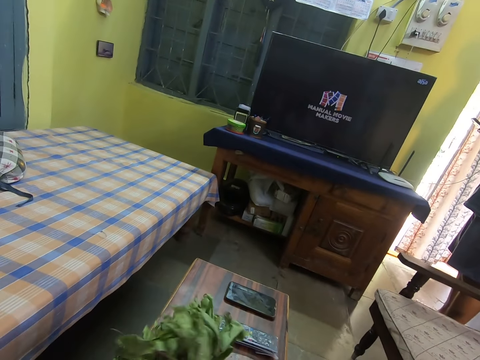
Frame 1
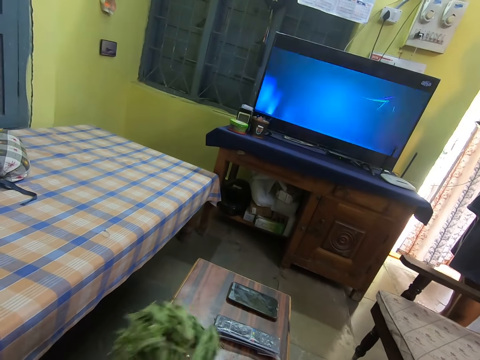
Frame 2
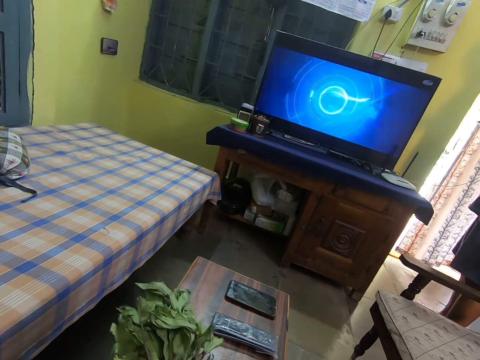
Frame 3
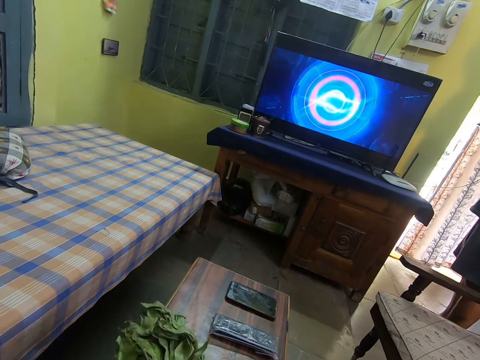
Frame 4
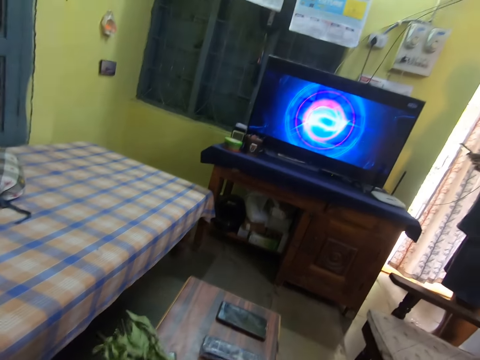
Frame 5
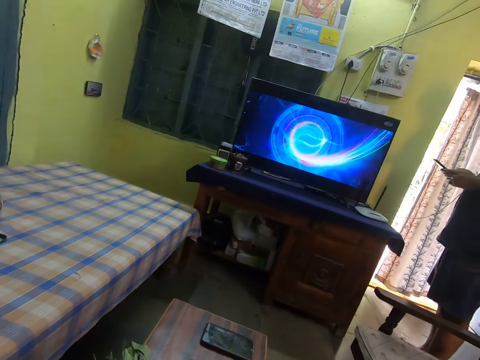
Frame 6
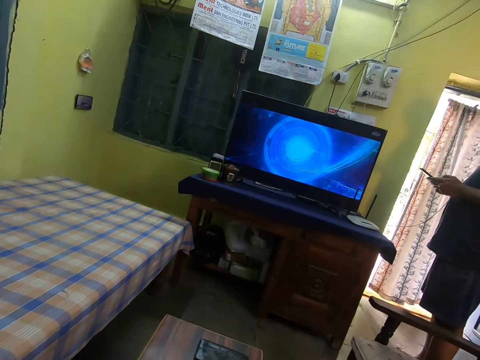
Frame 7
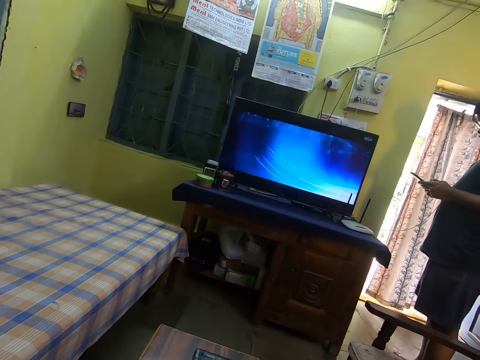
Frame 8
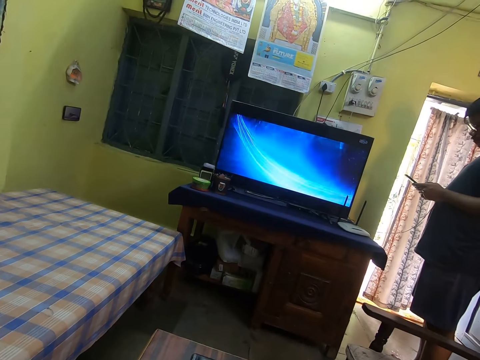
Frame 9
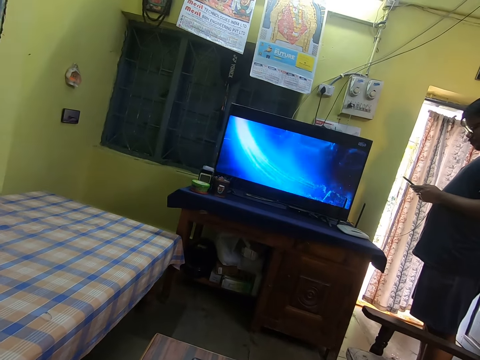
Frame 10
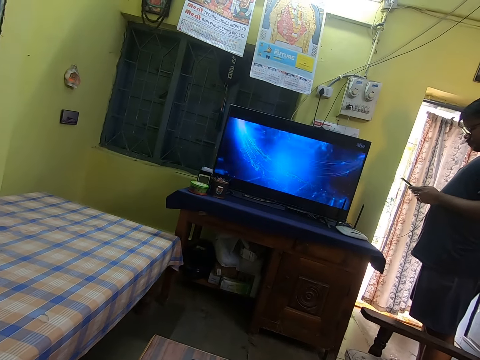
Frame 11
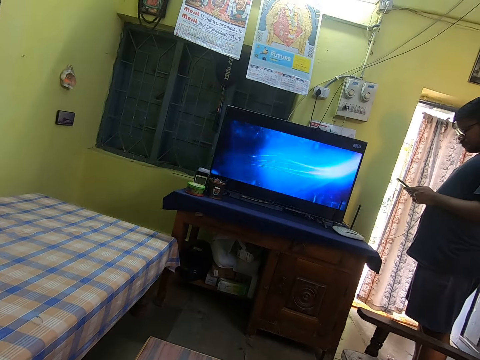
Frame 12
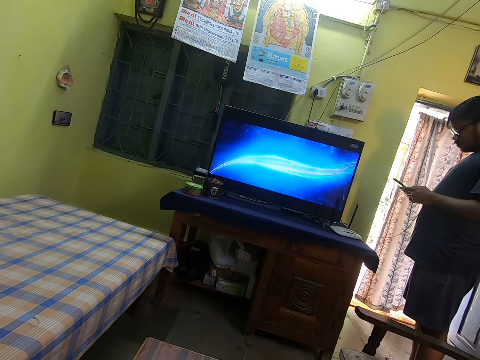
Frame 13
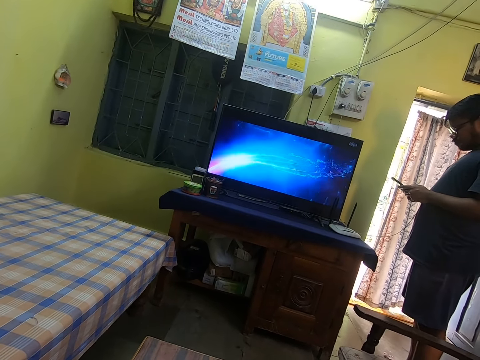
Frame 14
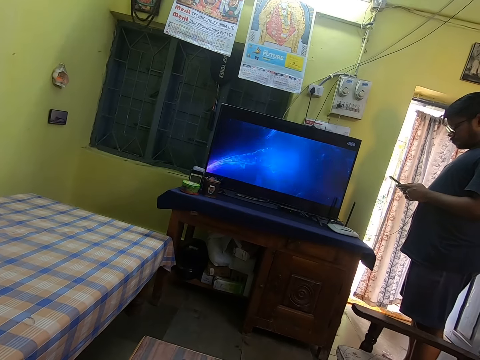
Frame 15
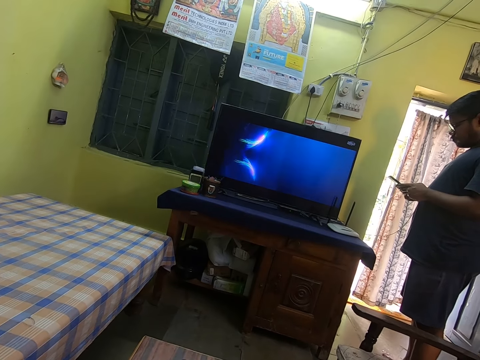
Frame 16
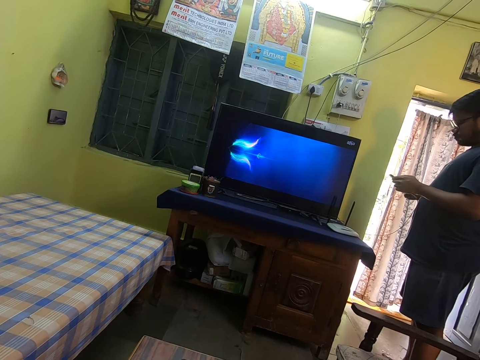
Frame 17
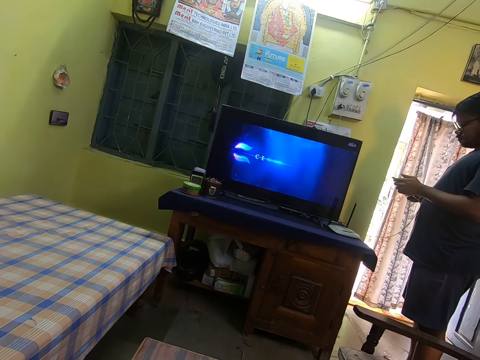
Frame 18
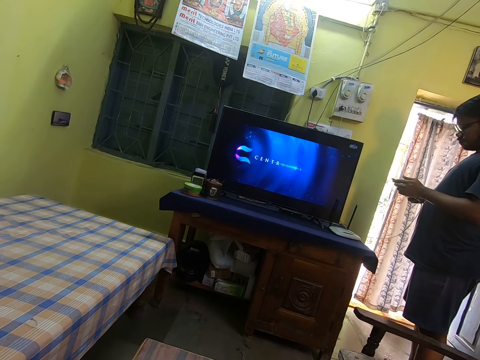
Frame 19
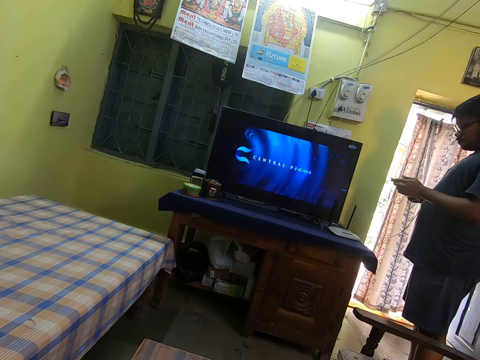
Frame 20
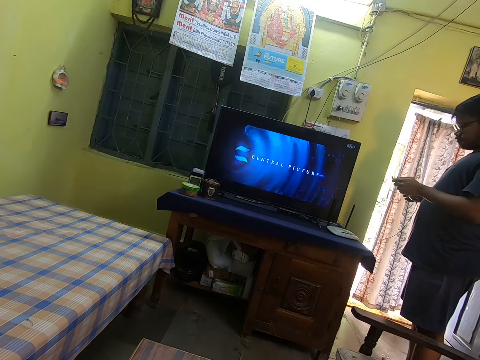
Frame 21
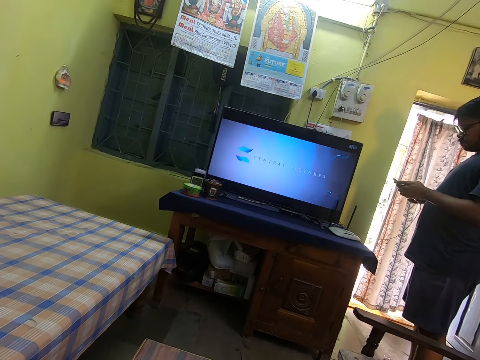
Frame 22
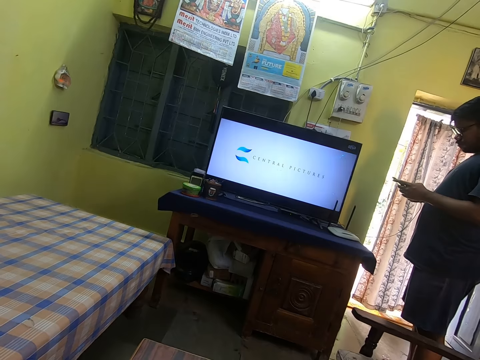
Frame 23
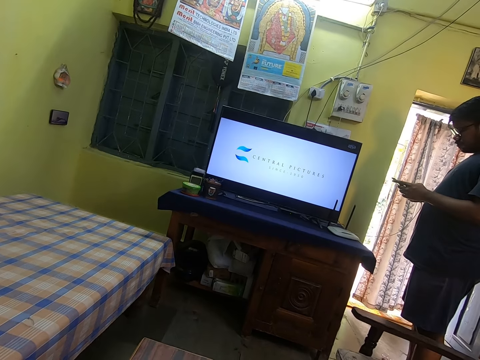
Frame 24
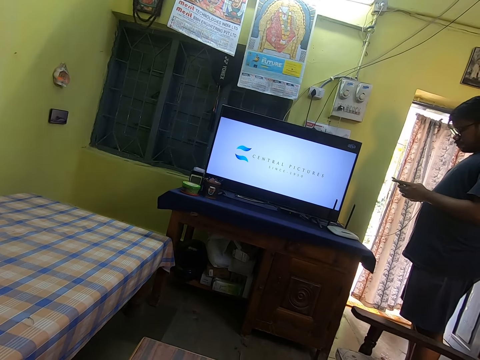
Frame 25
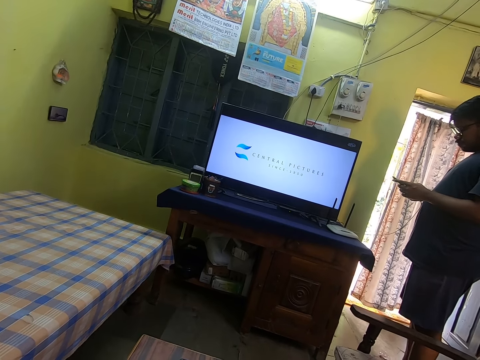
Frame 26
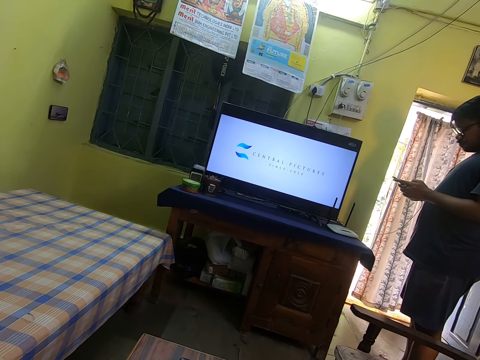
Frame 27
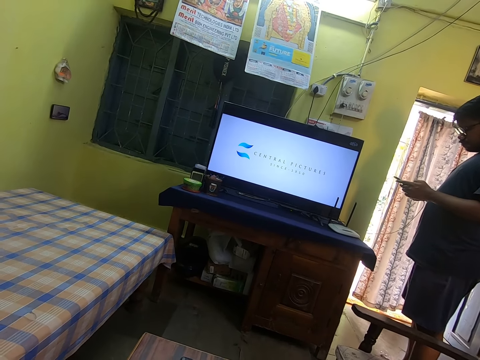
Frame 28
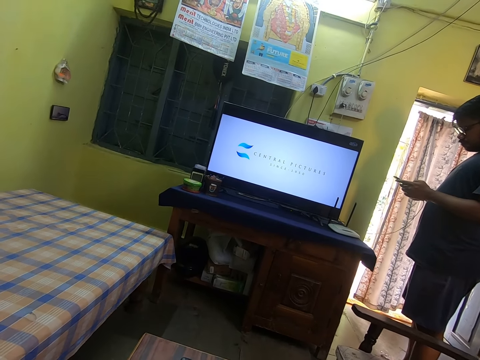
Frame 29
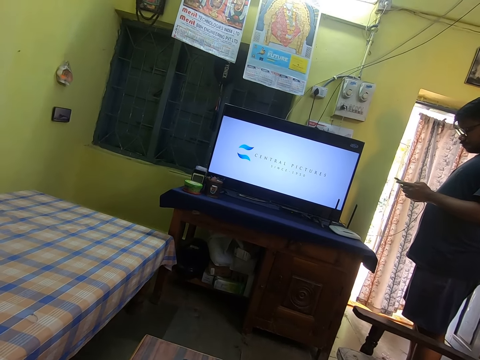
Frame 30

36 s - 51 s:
The camera wearer picks the leaves and looks at the leaves. They adjust the vegetables on the table. They watch the television. A man operates his phone.

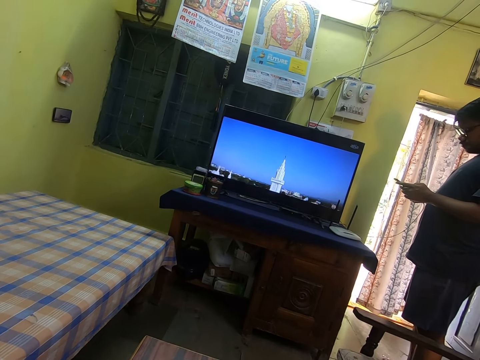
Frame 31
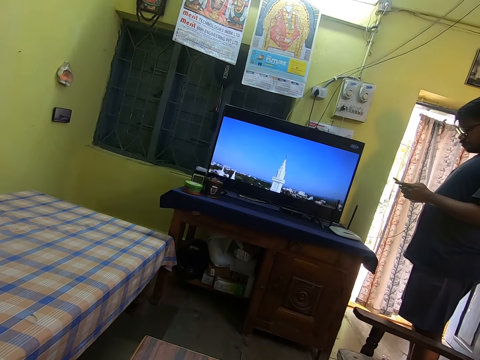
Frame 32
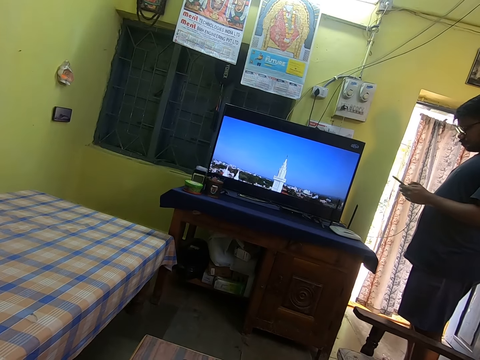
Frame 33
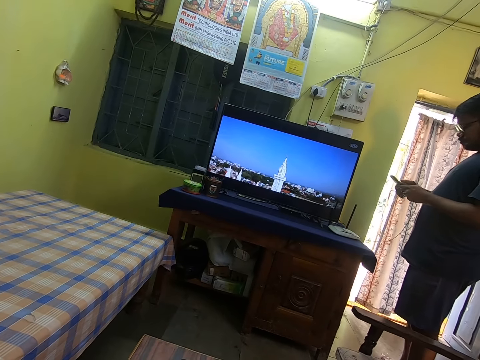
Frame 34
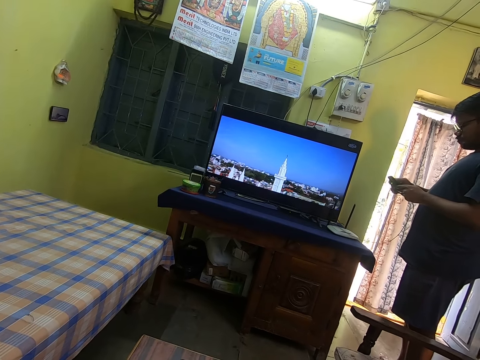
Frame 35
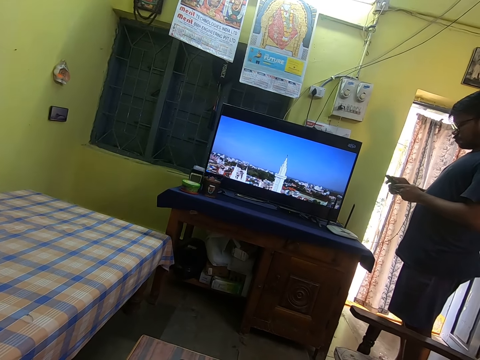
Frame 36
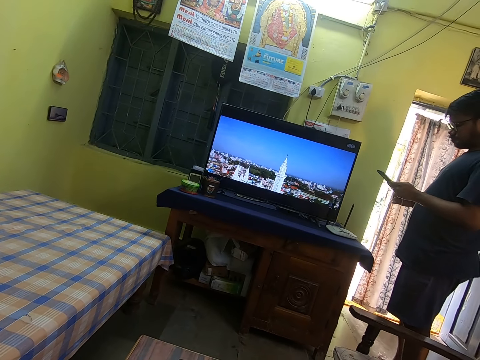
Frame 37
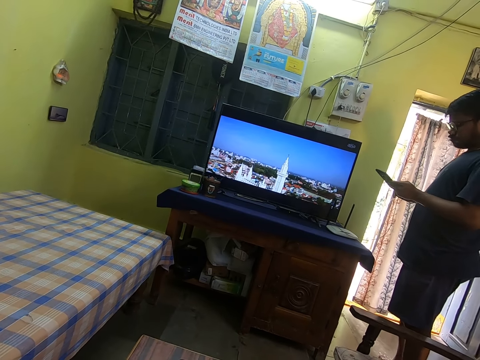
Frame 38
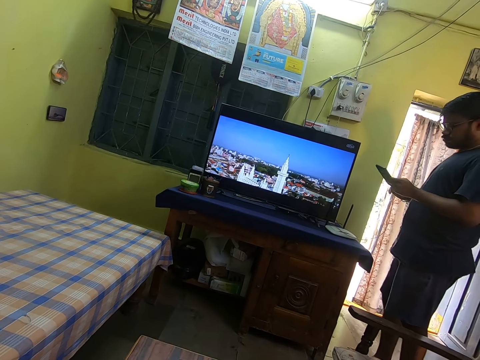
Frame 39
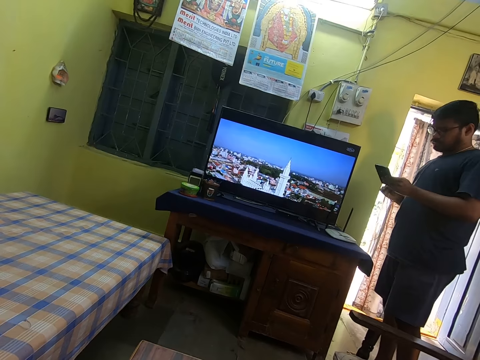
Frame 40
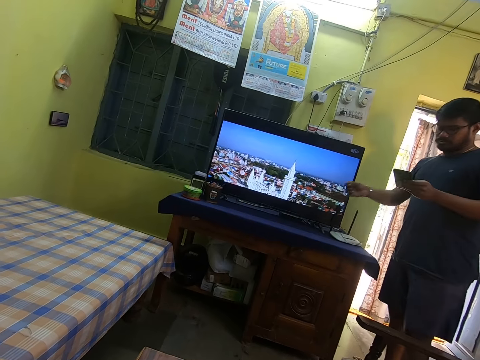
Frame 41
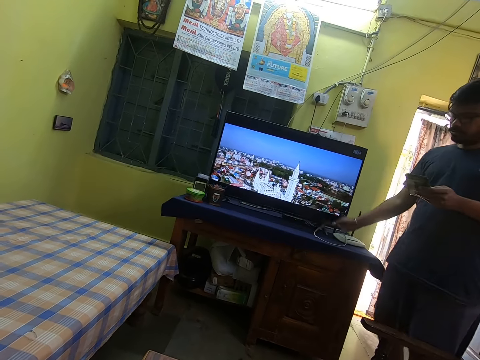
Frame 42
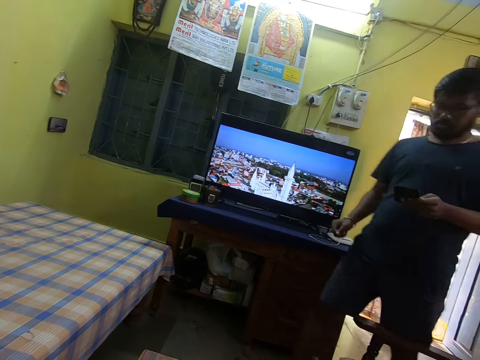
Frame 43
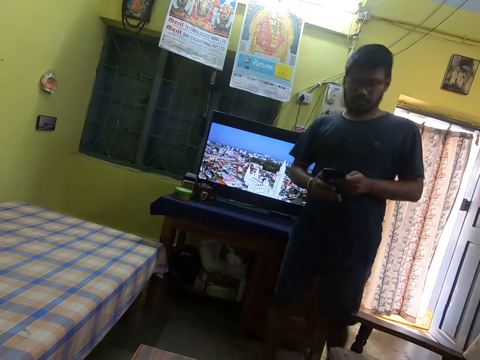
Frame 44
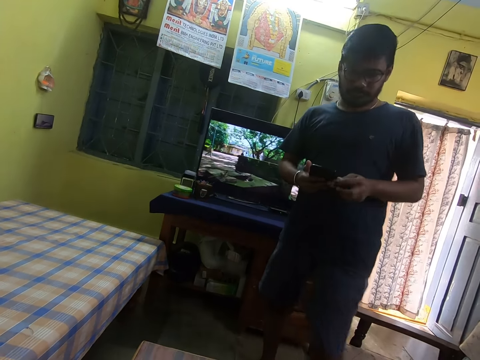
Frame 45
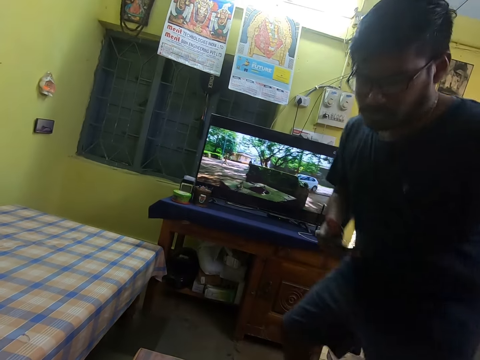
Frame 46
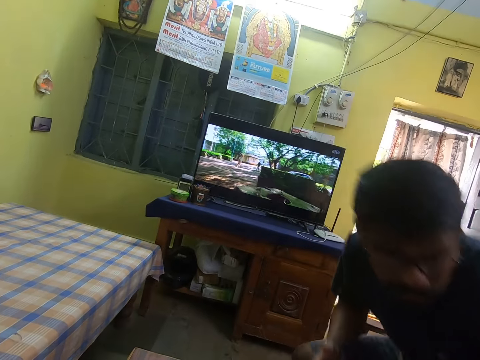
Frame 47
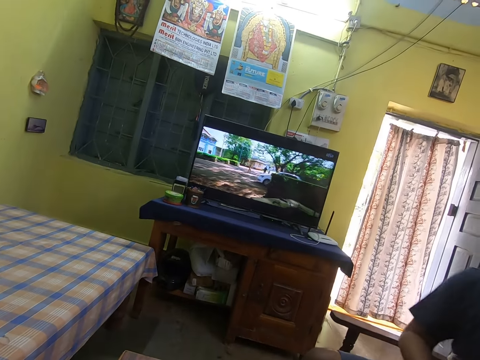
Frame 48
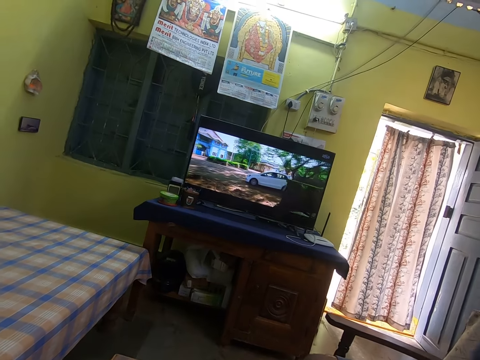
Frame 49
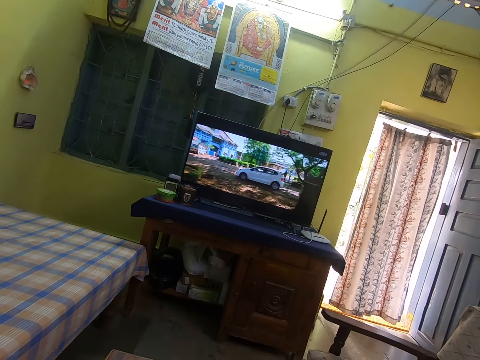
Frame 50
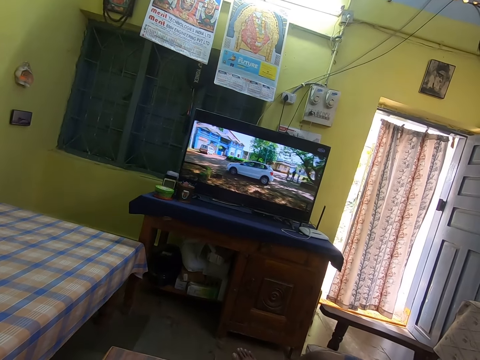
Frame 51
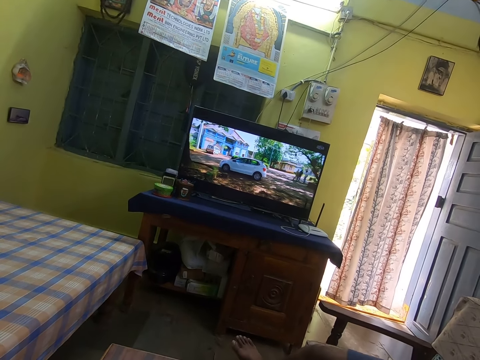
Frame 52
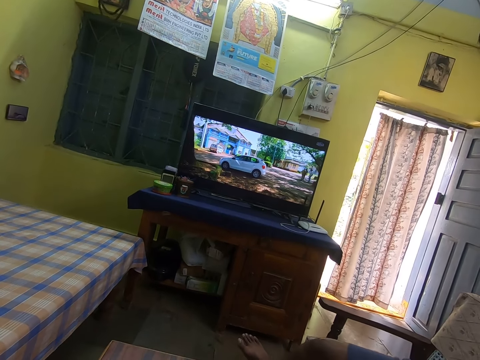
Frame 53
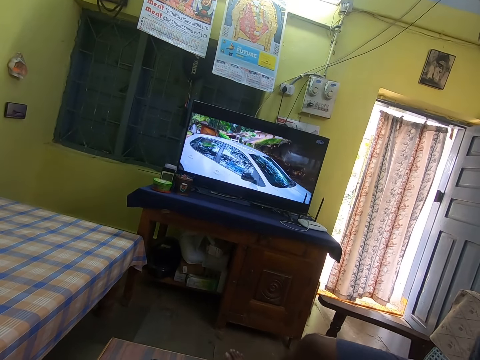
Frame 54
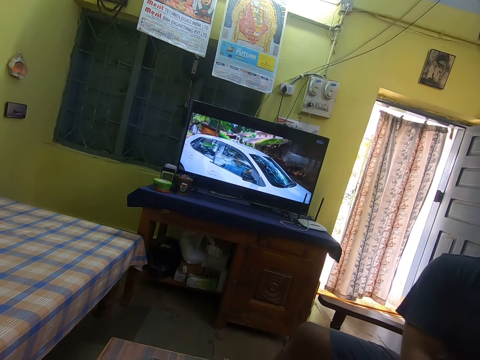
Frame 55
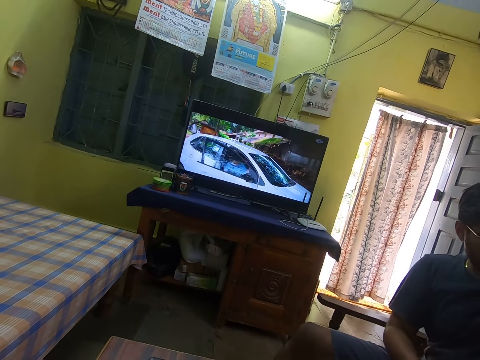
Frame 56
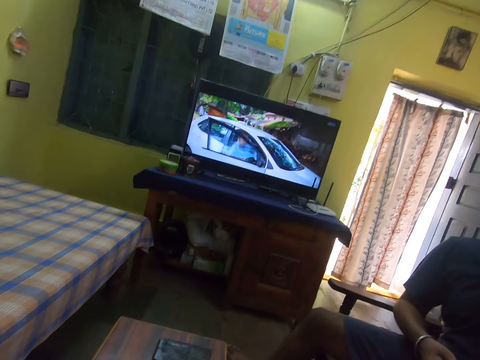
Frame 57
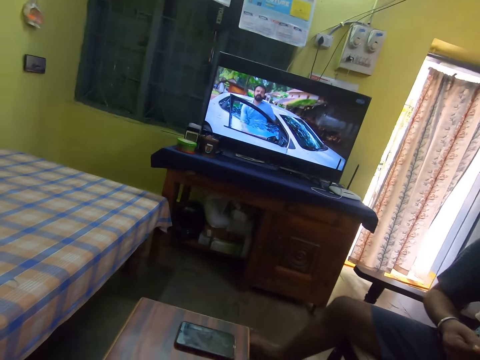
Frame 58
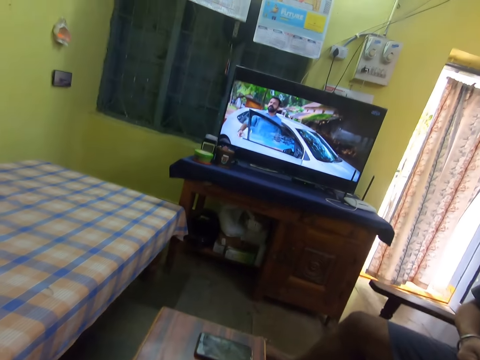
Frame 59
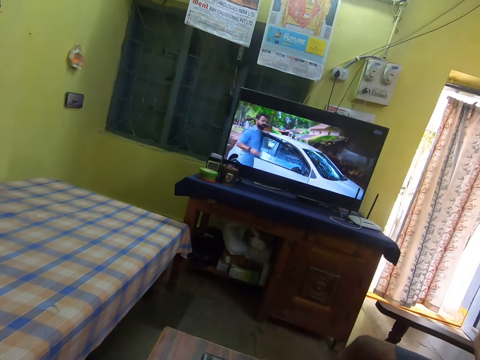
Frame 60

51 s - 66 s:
The camera wearer watches the television. A man removes the charger from the phone, puts the charger on the table, walks in the house, and sits down on a chair. The camera wearer watches the television.
